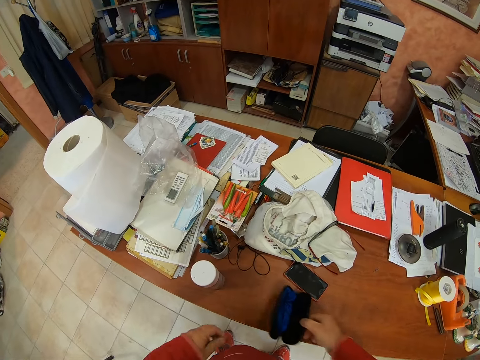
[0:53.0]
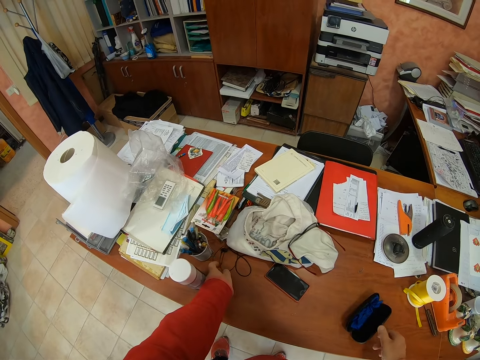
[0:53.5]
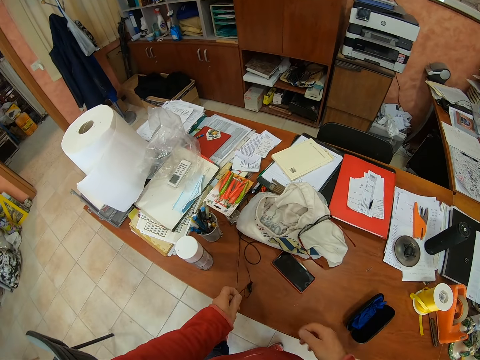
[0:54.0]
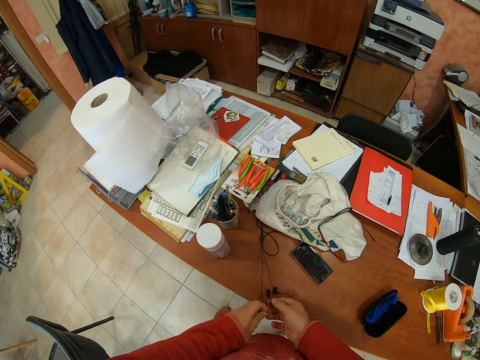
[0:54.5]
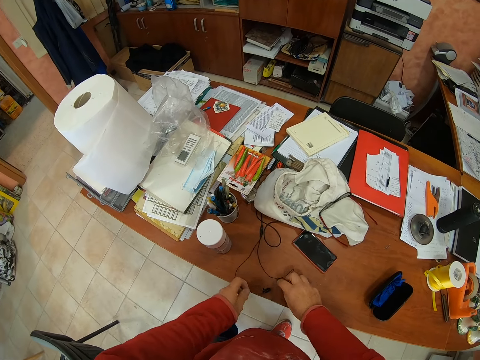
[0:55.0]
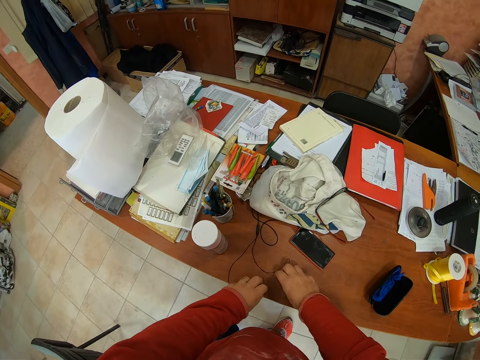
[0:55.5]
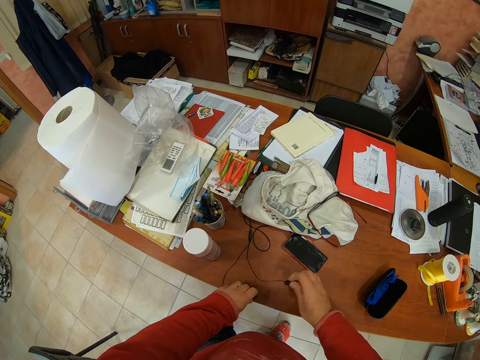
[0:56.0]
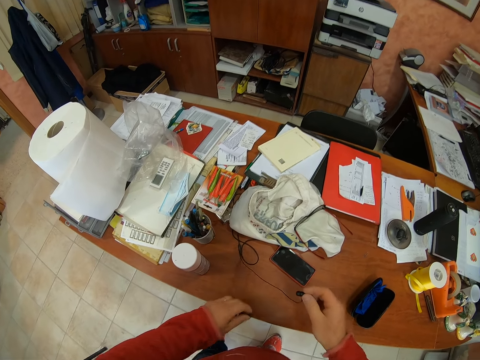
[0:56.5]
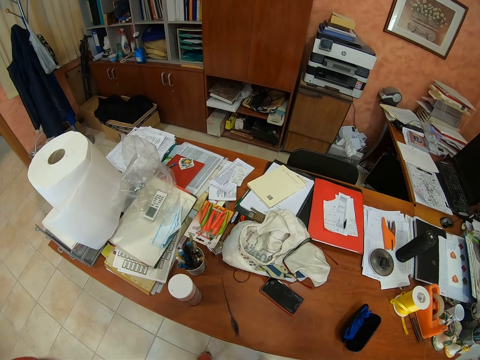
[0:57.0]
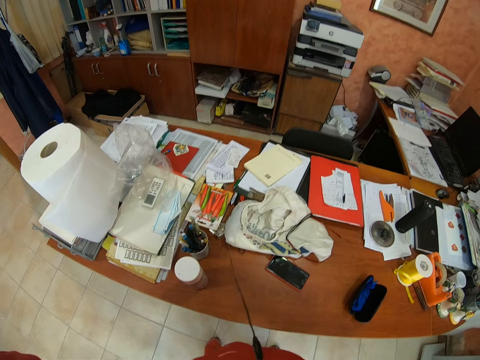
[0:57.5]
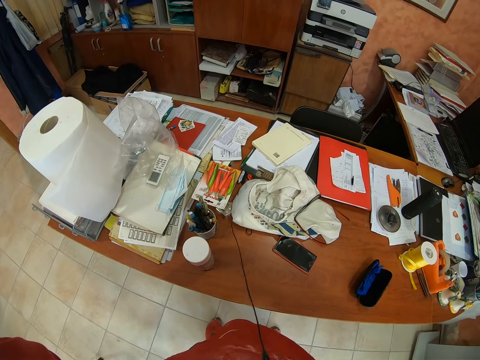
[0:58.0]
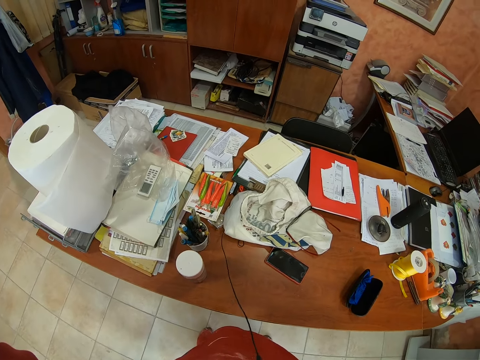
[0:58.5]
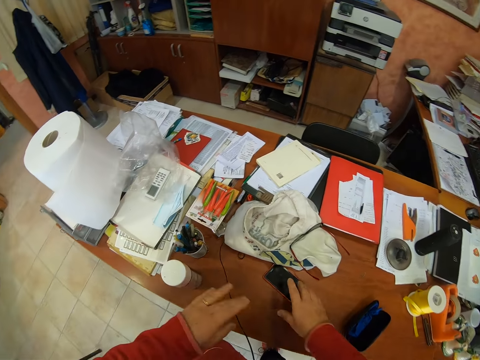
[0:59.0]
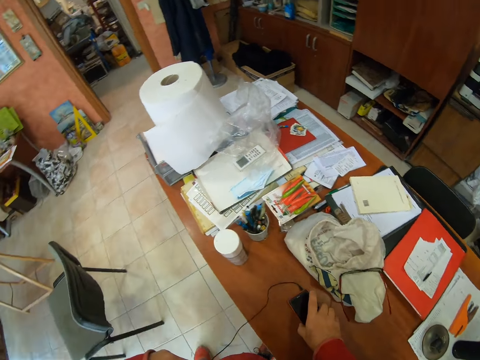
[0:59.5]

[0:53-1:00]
The camera wearer picks up a pair of earphones from the table with his left hand. He touches the earphones in his left hand with his right hand. He places the earphones on the table with his left hand. He touches the earphones on the table with his right hand. He picks up the earphones from the table with both hands. He puts the earphones in his ears with both hands. He pulls the earphones from a cloth on the table with his left hand. He picks up a phone from the table with his right hand.
